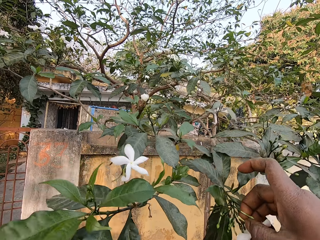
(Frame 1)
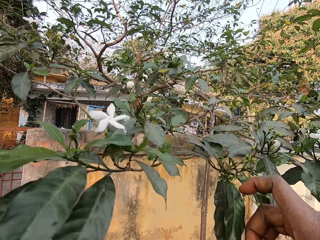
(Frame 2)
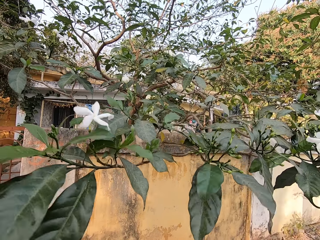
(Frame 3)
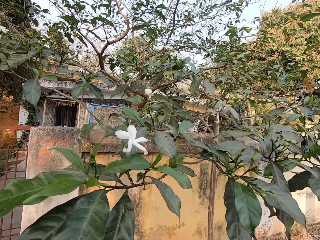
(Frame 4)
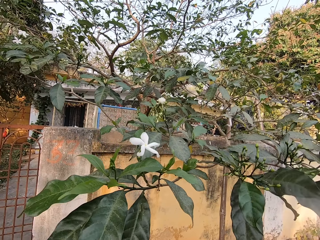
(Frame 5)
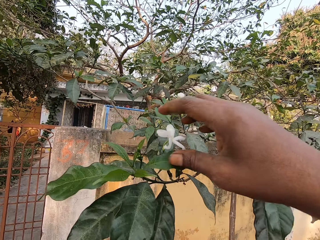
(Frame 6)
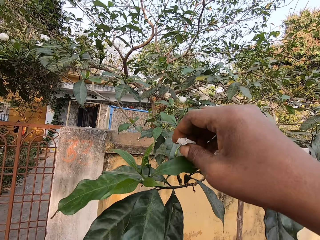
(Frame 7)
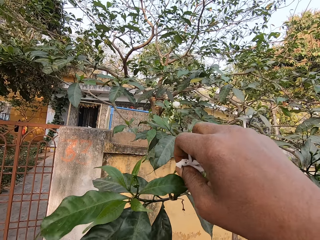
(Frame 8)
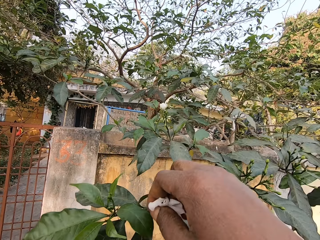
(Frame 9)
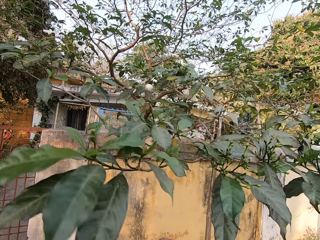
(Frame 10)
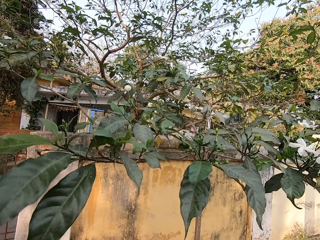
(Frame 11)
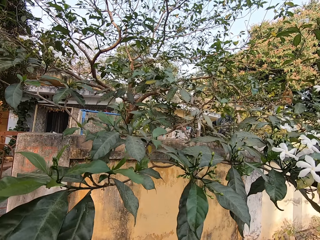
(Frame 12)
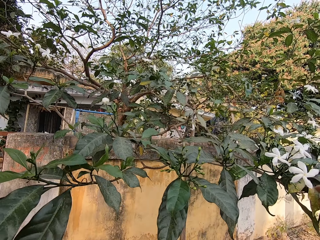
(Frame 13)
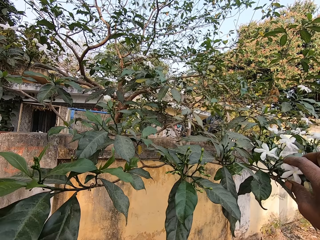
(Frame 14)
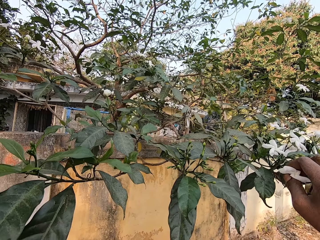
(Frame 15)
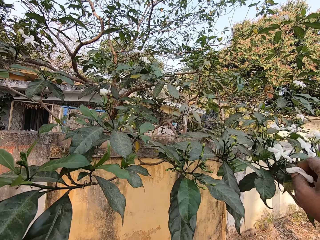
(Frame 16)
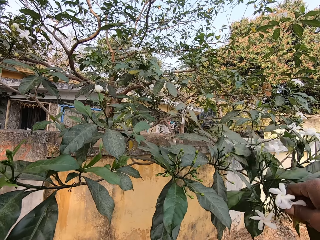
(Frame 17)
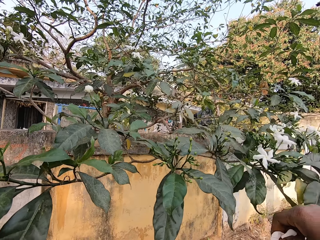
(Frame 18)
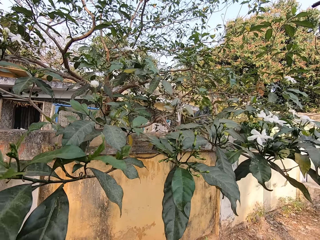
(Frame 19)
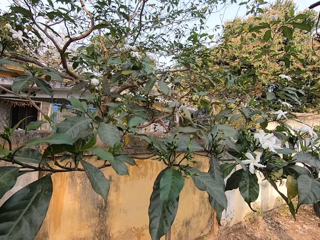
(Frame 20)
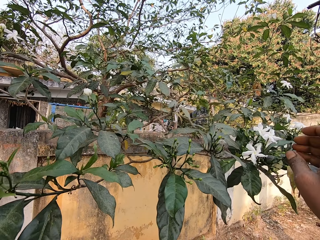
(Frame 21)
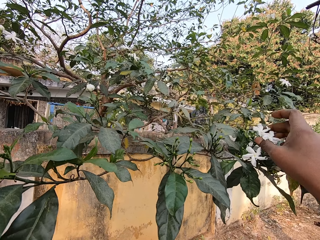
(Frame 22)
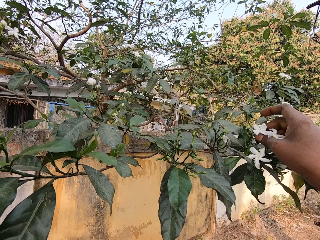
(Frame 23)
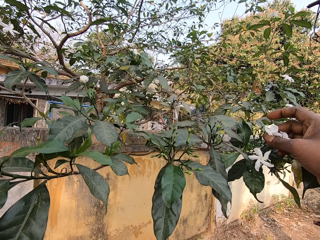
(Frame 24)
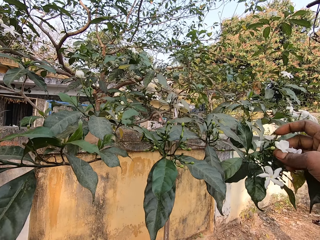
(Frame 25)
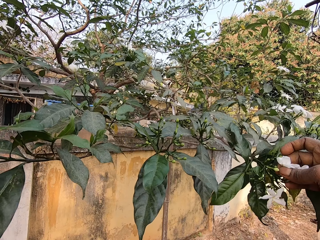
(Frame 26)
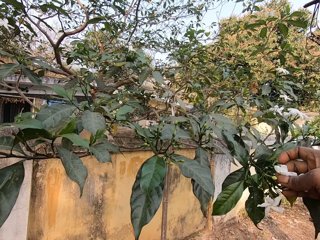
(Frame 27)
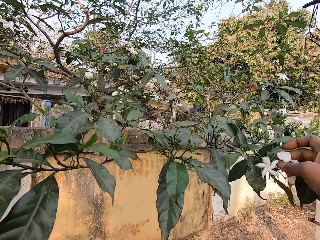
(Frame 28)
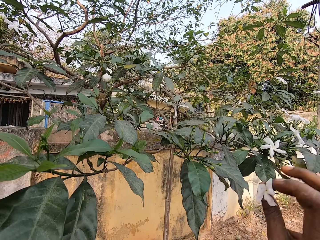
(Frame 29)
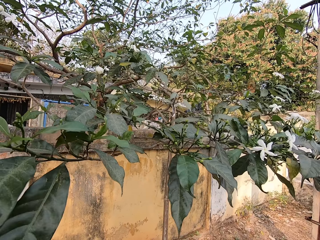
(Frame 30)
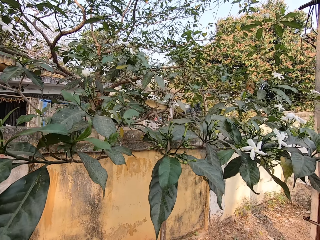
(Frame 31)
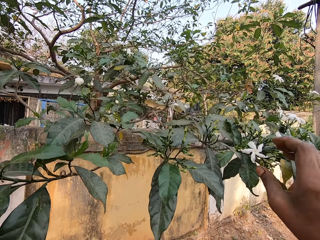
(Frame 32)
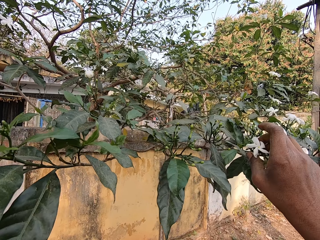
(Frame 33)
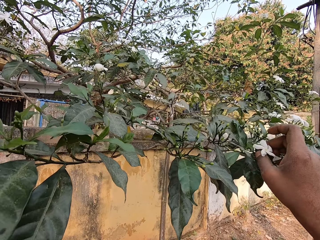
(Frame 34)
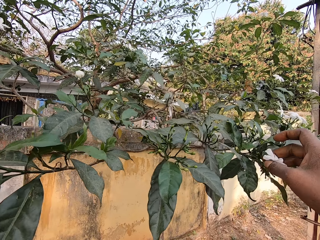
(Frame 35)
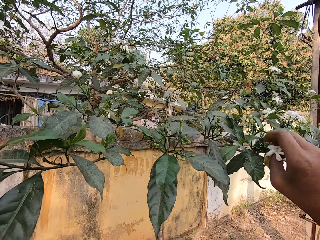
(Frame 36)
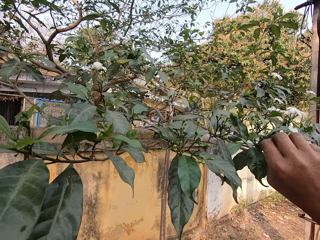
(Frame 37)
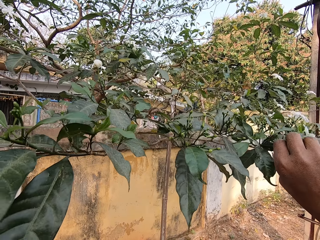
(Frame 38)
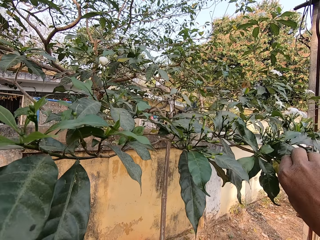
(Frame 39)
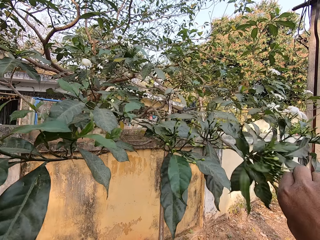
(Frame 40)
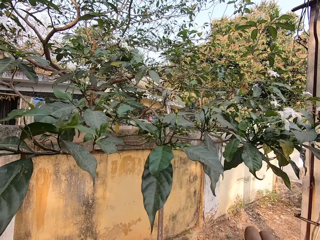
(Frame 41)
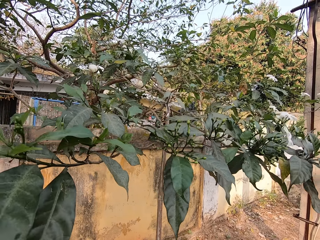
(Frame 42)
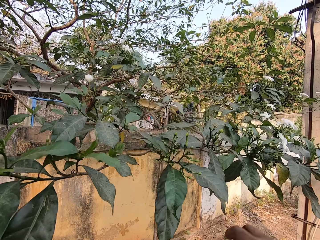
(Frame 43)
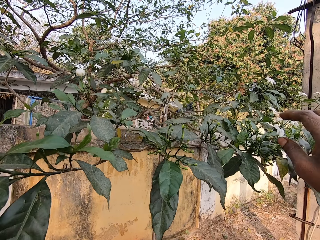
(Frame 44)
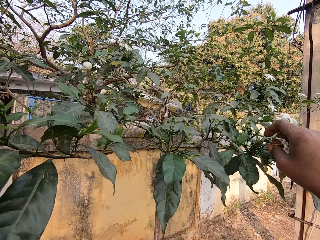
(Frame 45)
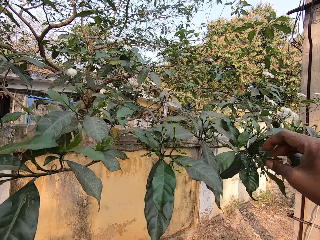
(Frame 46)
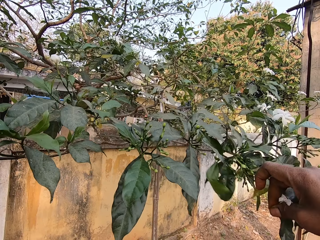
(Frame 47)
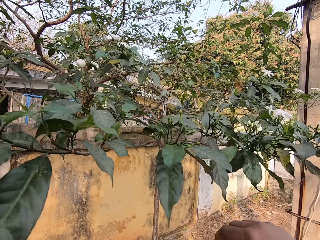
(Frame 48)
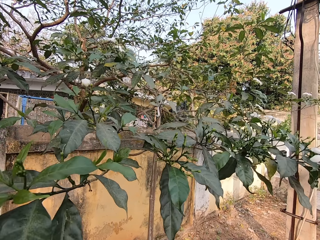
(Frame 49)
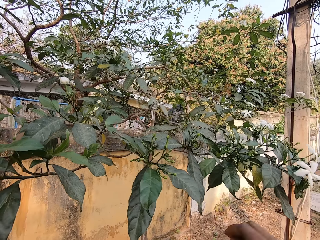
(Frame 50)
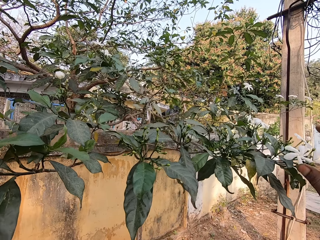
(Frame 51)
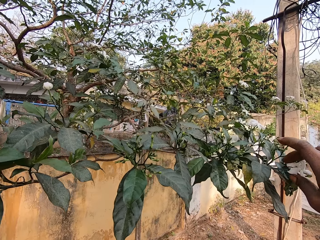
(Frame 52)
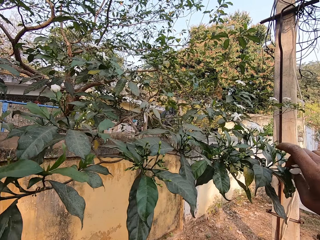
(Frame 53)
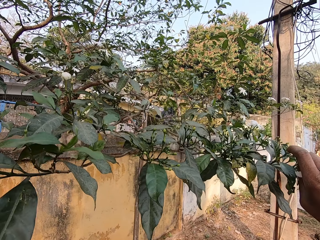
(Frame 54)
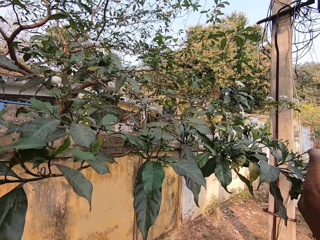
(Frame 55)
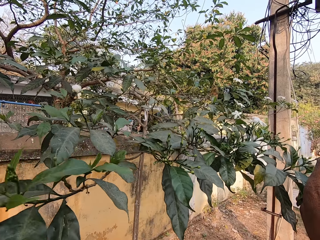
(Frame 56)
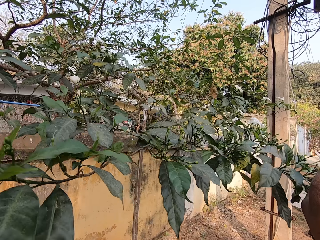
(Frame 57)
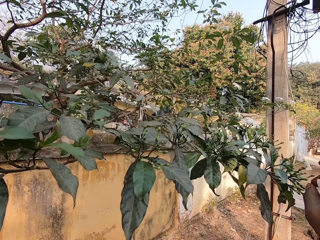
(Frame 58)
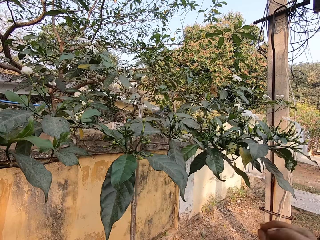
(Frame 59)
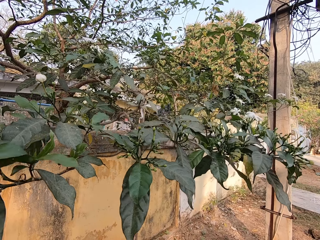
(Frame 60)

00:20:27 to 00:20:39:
The camera wearer cuts a flower petal from the tree with her right hand repeatedly.

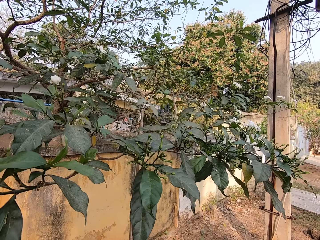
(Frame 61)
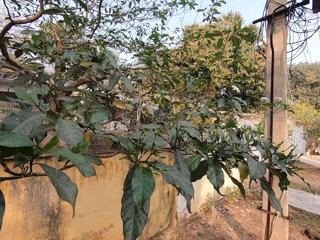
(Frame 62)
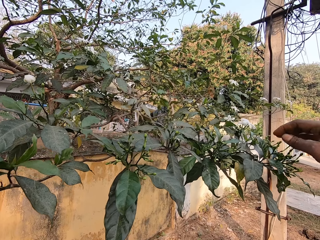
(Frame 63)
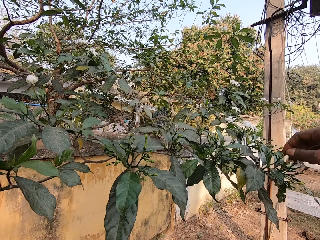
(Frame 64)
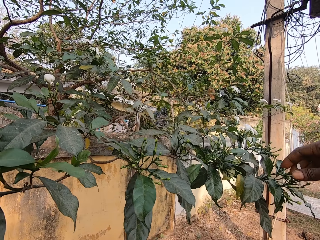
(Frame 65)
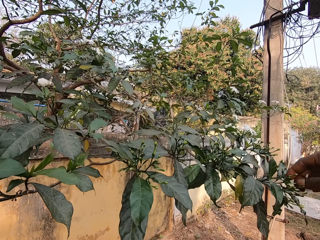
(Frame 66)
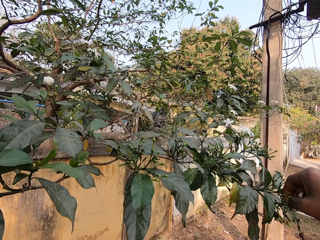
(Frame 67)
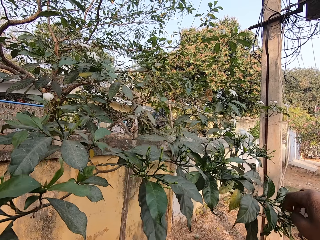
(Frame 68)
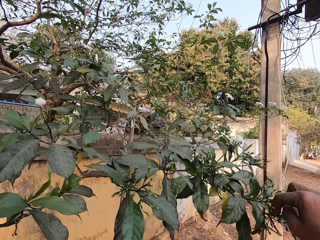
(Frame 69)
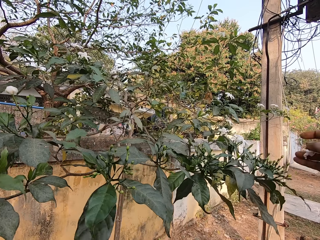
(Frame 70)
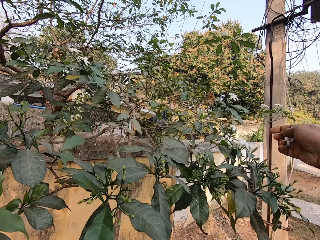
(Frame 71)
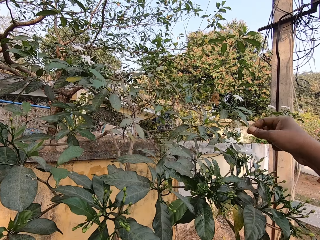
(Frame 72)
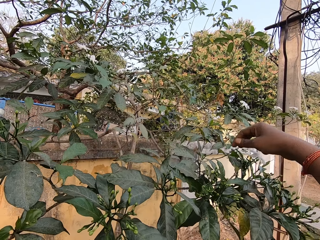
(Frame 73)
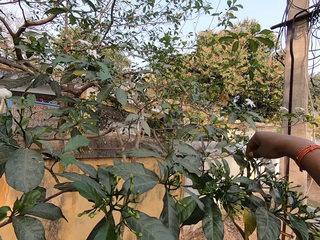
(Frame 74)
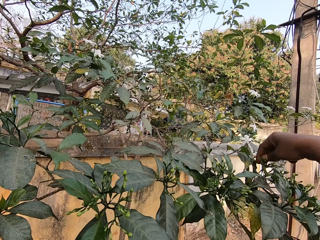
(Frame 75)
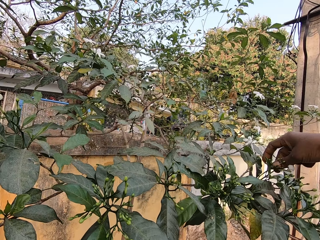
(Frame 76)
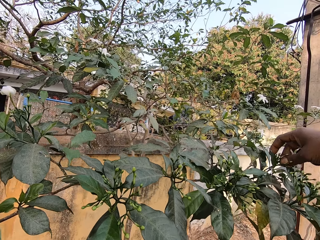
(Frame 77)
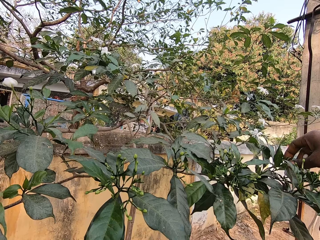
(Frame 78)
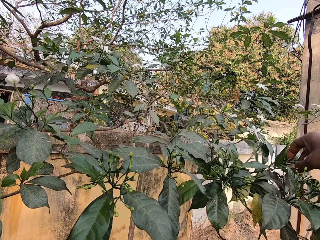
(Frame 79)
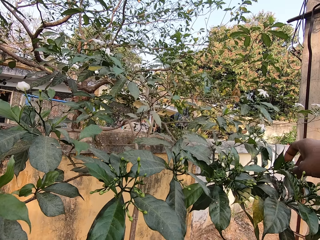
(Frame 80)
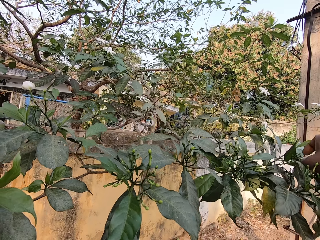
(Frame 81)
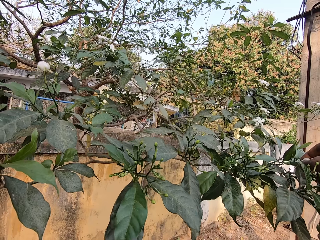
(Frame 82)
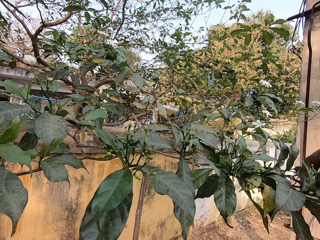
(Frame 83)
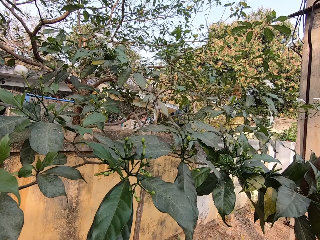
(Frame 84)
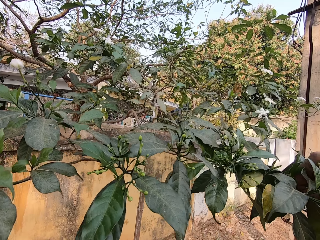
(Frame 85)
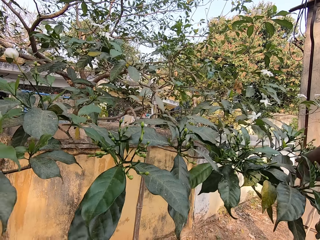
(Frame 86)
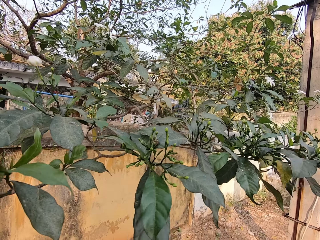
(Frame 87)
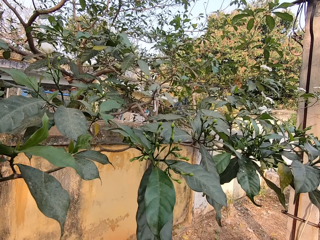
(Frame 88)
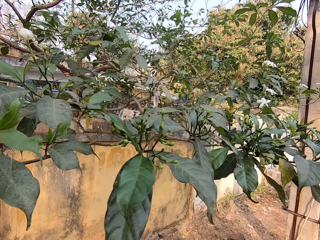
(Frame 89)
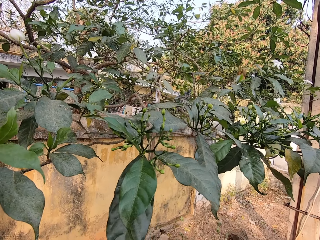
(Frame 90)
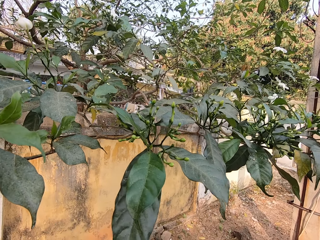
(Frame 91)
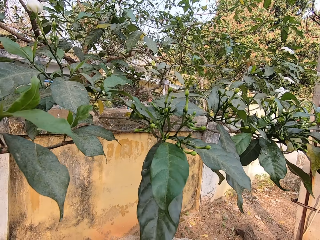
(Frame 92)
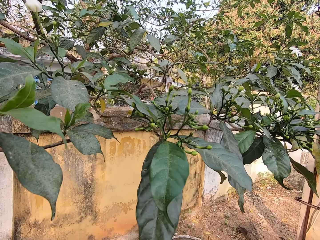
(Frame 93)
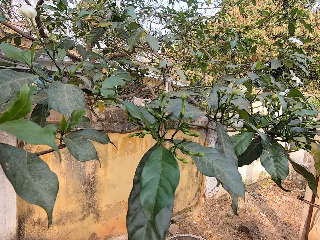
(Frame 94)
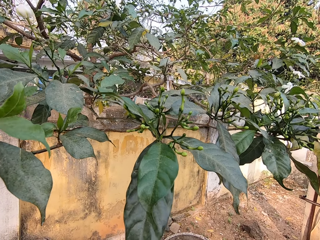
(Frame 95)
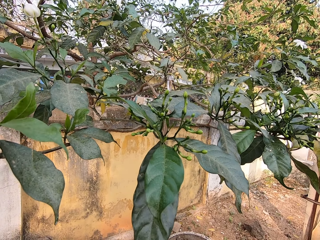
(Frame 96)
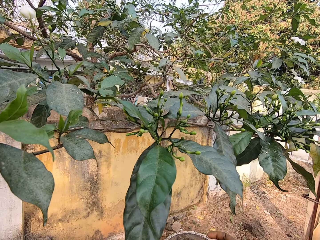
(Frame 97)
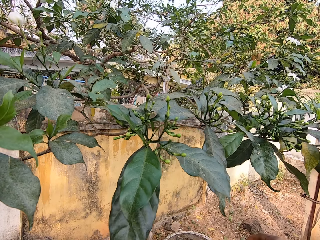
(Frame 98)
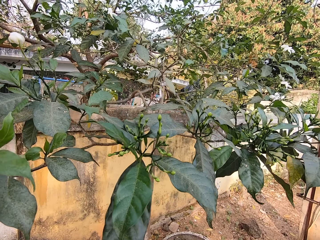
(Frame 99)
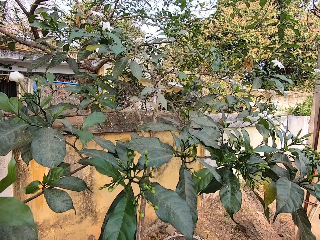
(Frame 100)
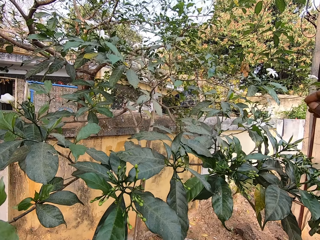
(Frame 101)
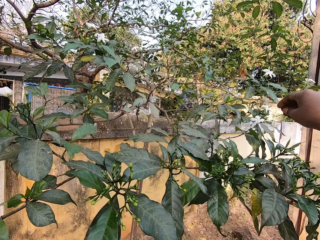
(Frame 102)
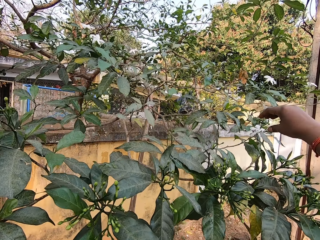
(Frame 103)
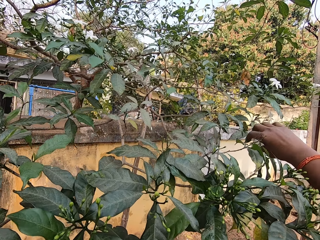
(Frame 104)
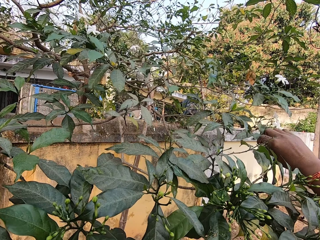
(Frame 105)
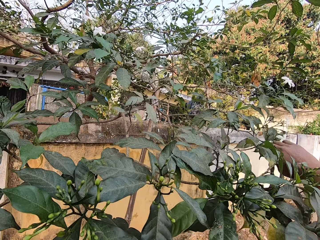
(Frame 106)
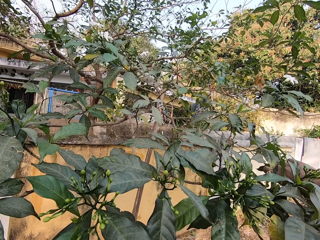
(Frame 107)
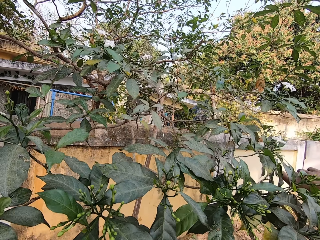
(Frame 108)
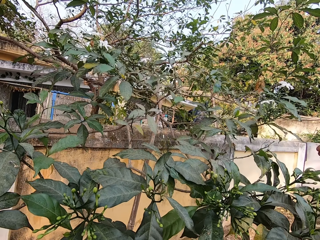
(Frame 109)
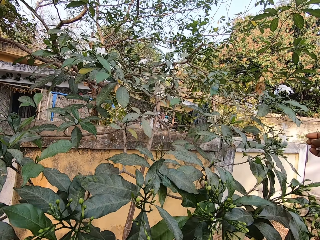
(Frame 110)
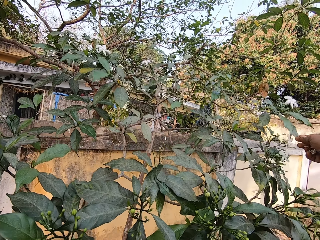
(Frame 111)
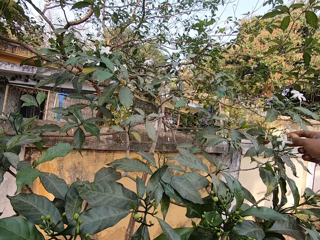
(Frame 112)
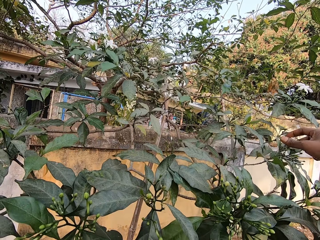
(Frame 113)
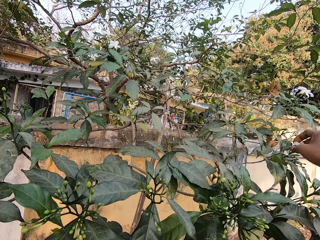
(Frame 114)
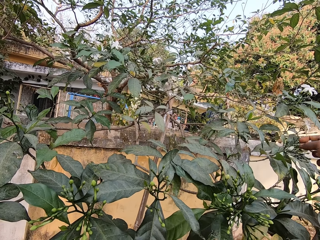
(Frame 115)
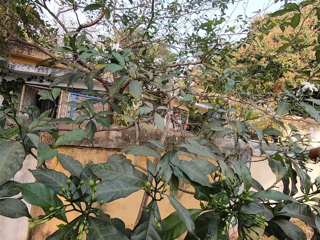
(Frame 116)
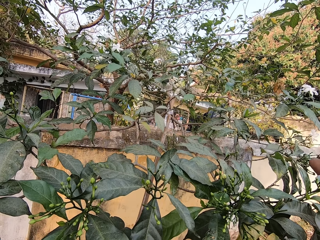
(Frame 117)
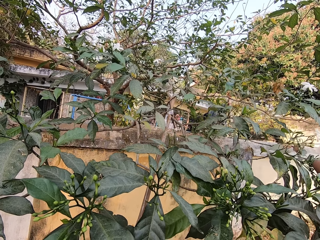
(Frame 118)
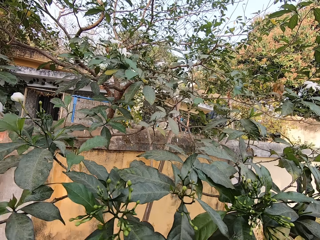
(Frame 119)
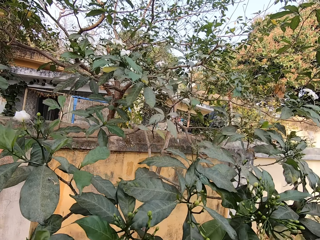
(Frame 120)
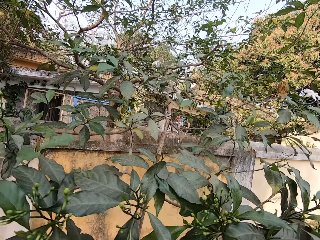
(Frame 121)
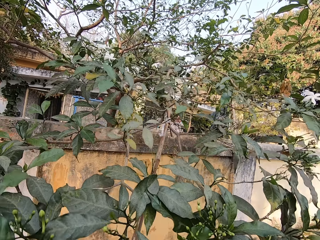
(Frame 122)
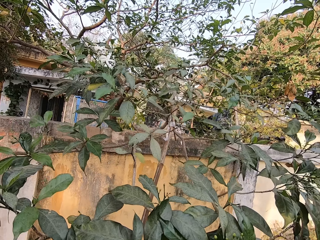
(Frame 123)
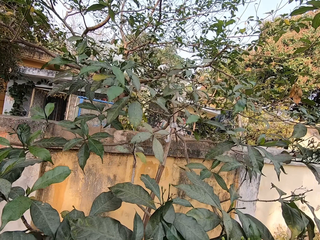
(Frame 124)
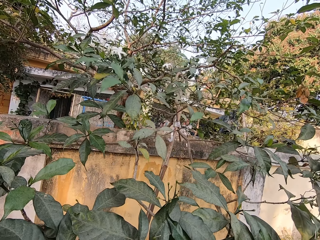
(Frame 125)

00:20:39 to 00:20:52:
The camera wearer cuts a flower petal from the tree with her right hand repeatedly.
